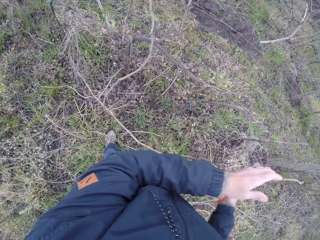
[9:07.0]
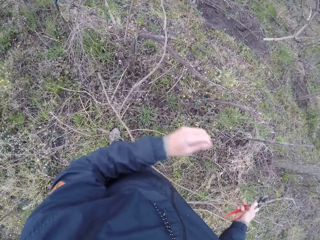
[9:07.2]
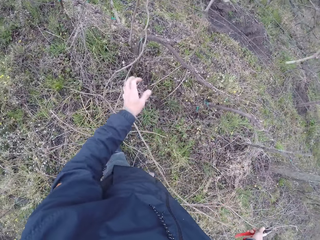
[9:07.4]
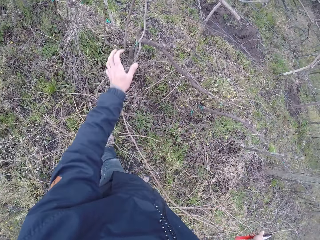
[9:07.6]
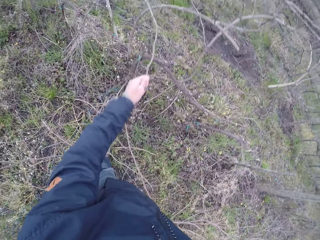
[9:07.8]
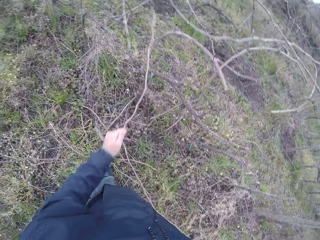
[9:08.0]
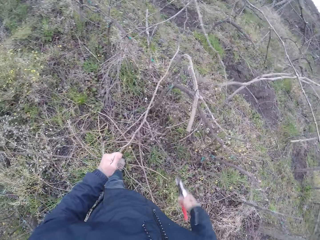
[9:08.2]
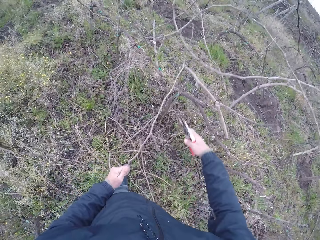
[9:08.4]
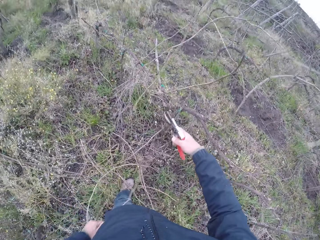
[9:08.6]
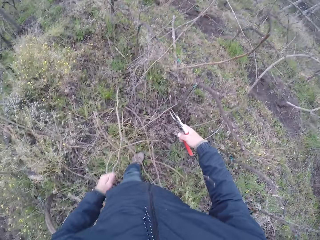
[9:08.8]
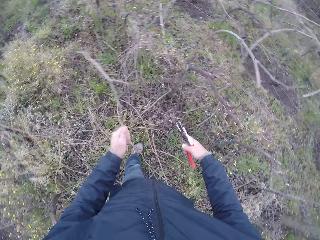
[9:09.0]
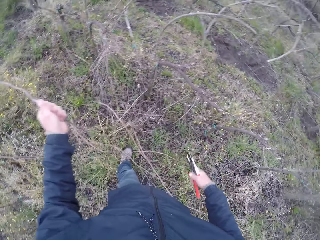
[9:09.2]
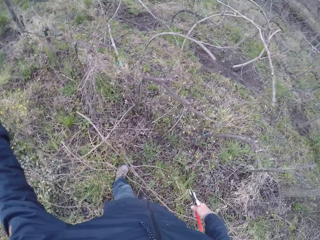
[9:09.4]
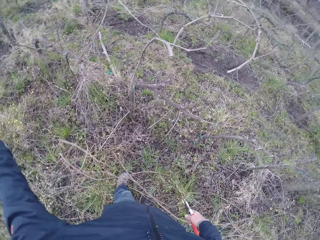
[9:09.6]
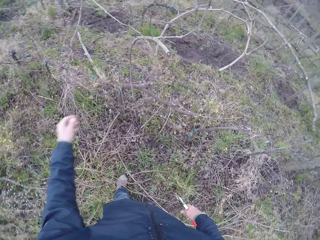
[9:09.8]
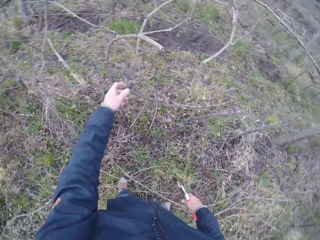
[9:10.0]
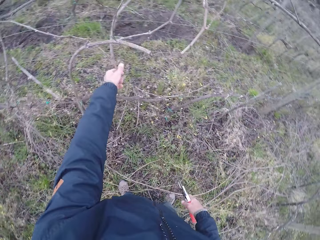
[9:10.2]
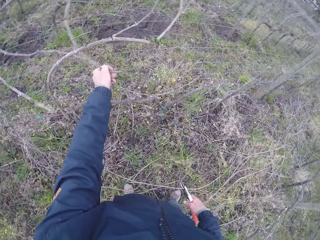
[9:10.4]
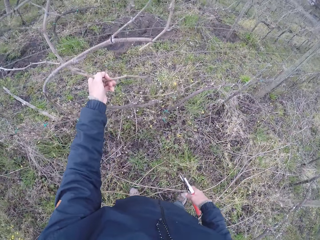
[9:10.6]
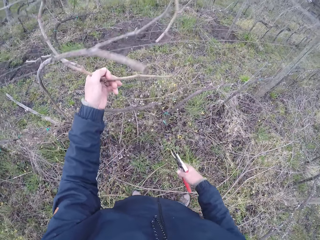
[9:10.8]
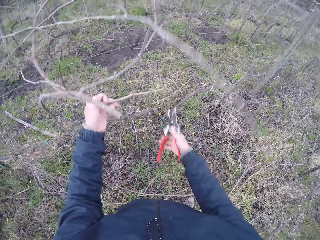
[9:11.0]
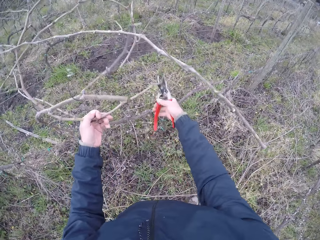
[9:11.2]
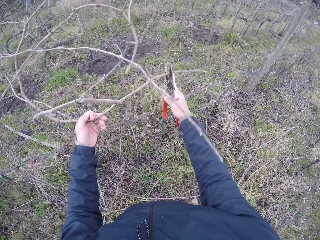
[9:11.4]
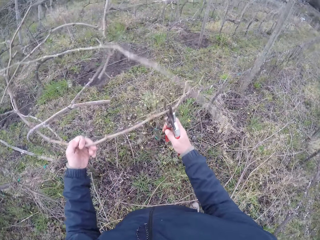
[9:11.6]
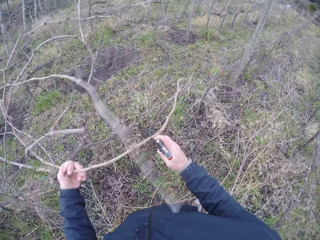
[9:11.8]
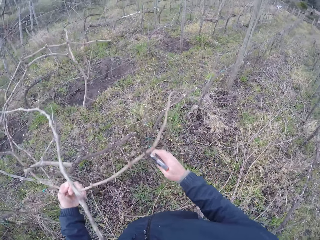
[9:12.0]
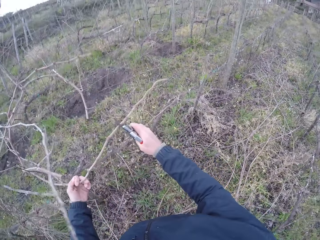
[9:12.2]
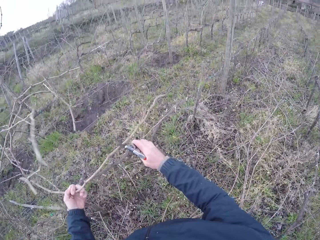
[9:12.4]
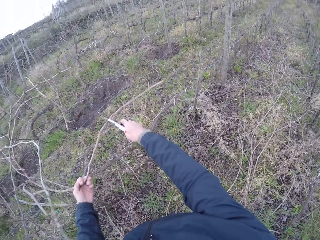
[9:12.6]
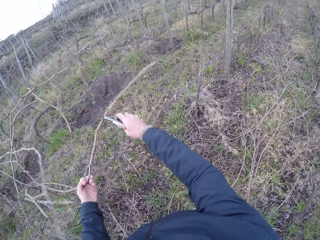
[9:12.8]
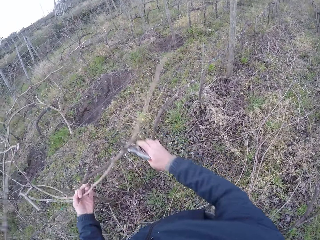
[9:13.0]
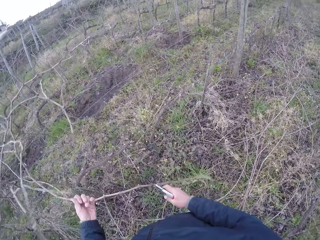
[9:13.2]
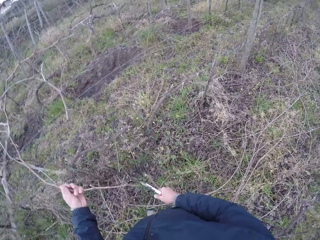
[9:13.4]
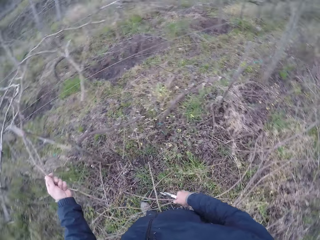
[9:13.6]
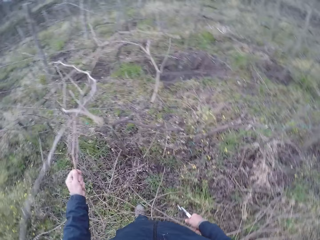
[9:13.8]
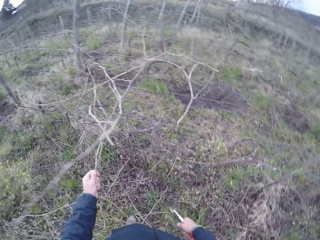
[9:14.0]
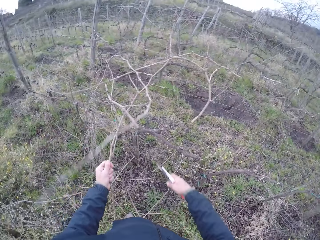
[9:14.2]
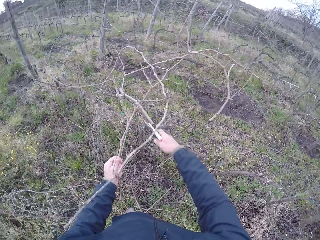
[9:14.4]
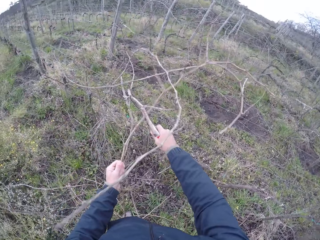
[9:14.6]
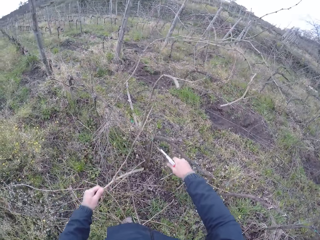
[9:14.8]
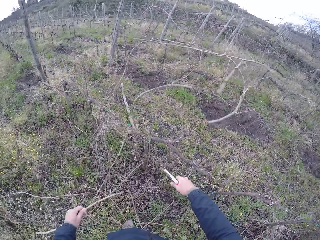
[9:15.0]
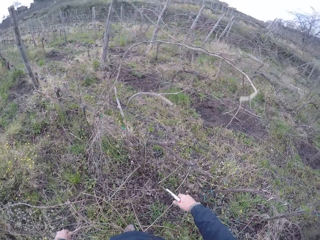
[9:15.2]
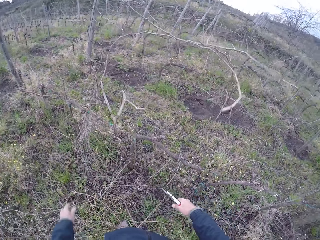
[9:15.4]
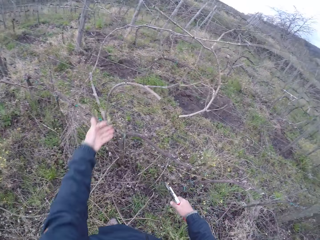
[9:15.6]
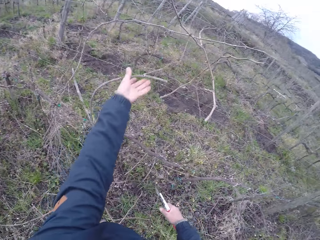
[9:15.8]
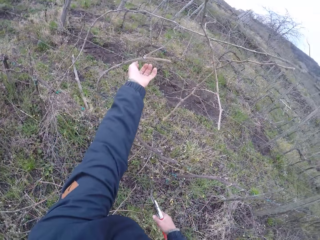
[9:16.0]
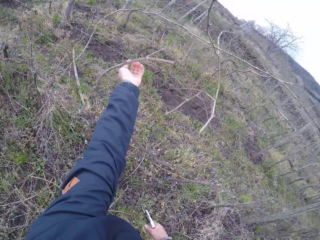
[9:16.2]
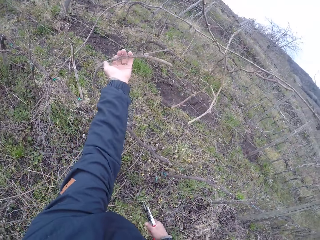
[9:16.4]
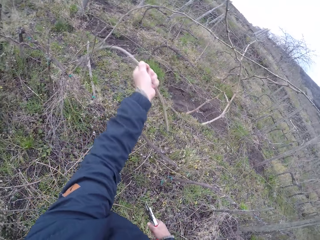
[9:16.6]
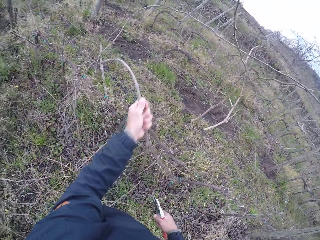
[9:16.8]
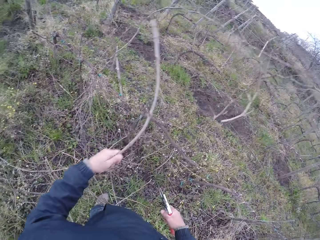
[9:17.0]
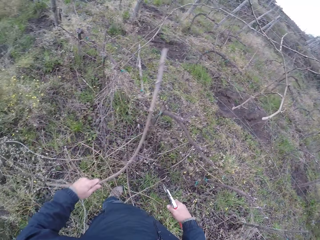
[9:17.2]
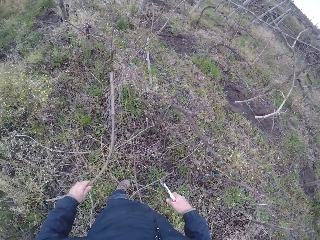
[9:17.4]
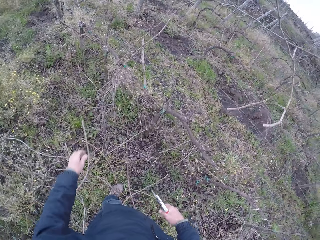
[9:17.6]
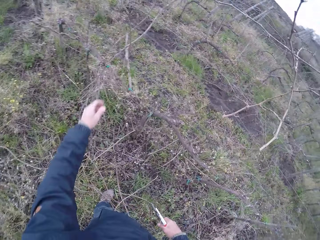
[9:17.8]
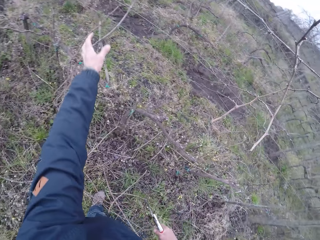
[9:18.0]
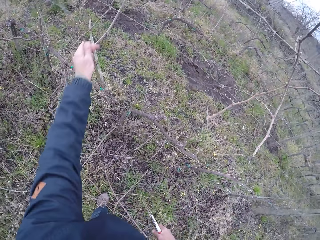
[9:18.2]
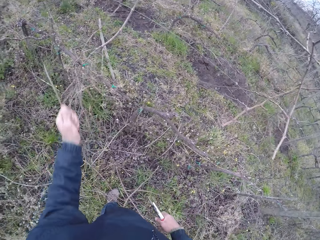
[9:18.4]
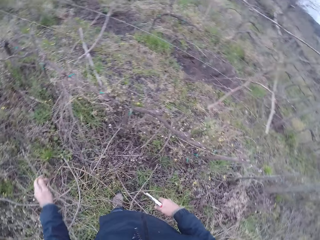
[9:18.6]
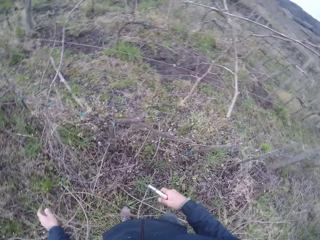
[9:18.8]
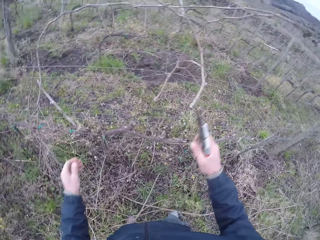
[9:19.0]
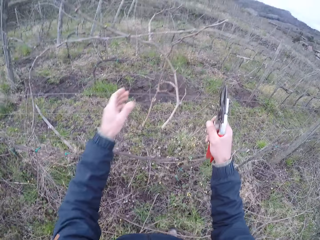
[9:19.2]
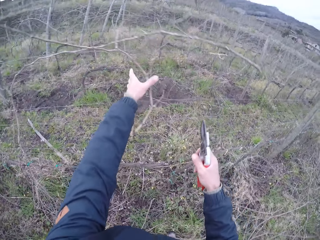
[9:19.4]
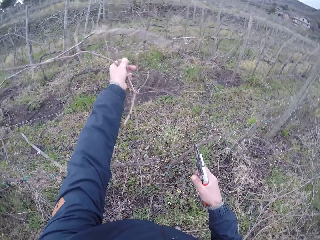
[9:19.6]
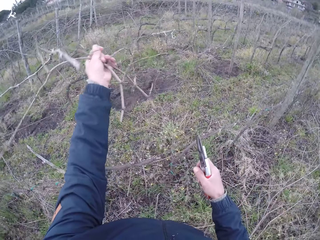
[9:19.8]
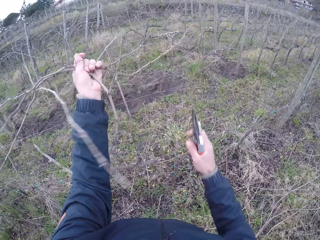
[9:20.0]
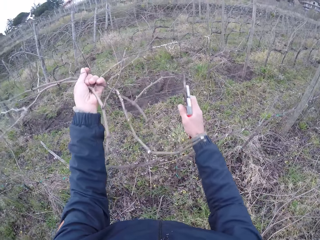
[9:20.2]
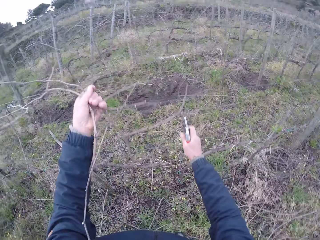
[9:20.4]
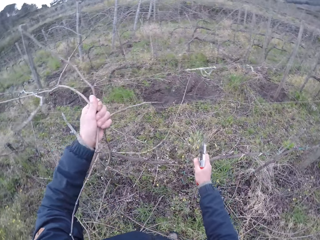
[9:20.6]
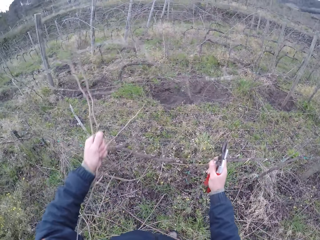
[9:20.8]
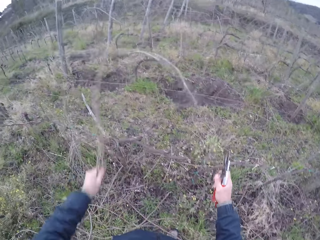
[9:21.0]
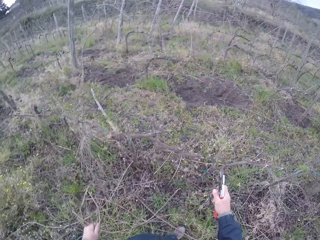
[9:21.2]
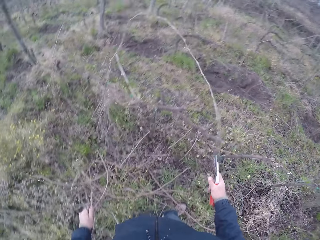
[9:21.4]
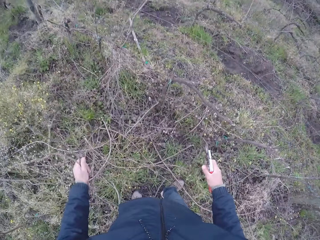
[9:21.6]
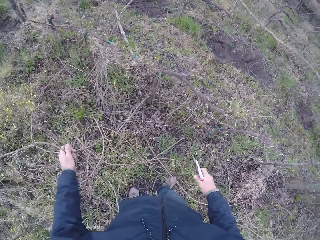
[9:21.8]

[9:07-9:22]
The camera wearer pulls a twig with his left hand. He drops the sticks down. He cuts a twig with the pair of pliers in his right hand. He drops the twig on the ground with his right hand. He draws out a twig from the wire fence with his left hand, drops the twig on the ground with his right hand, draws out a twig from the wire fence with his left hand, drops the twig on the ground with his right hand, and draws out a twig from the wire fence with his left hand.

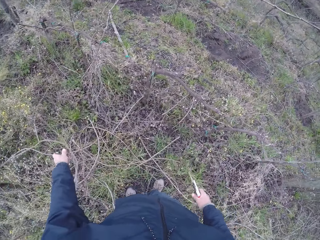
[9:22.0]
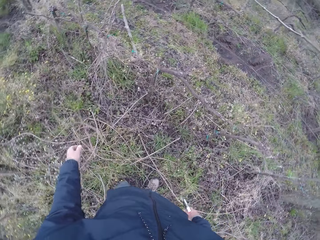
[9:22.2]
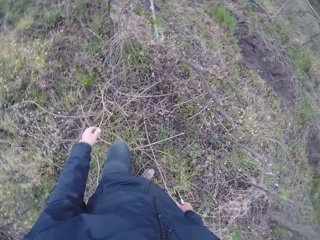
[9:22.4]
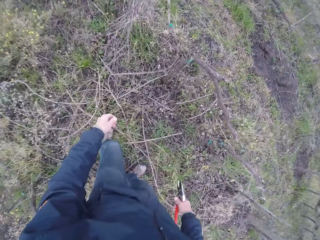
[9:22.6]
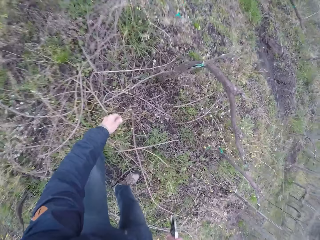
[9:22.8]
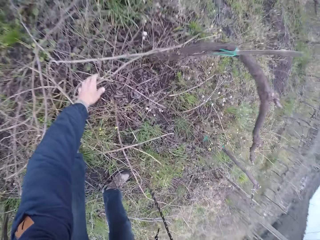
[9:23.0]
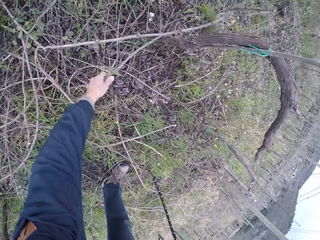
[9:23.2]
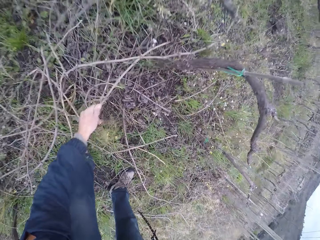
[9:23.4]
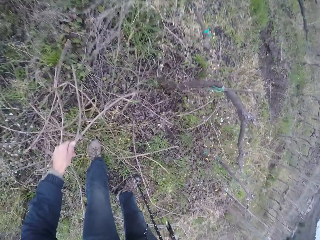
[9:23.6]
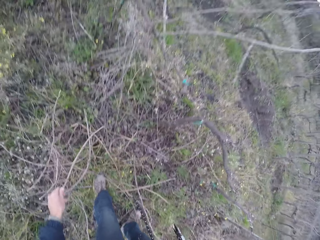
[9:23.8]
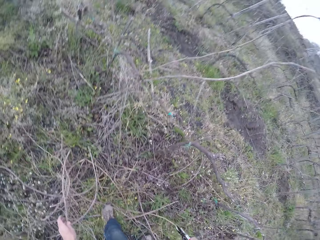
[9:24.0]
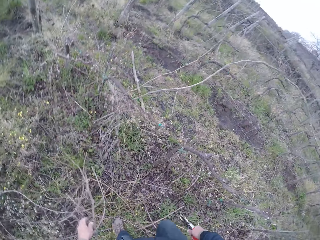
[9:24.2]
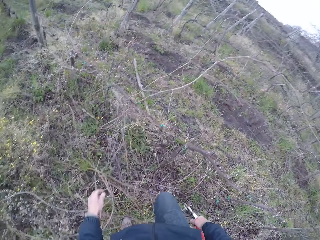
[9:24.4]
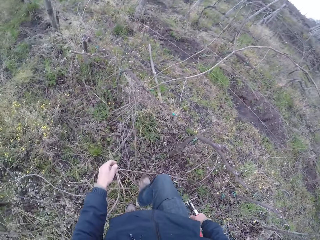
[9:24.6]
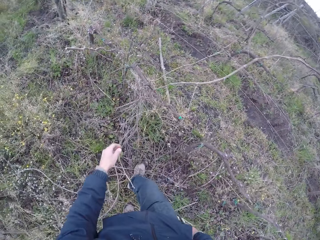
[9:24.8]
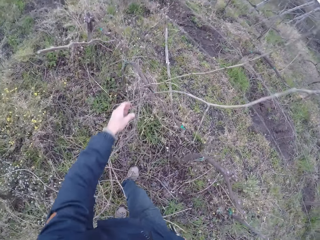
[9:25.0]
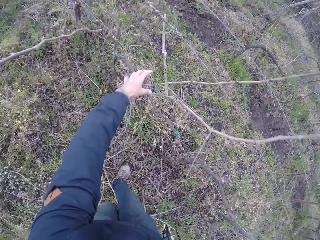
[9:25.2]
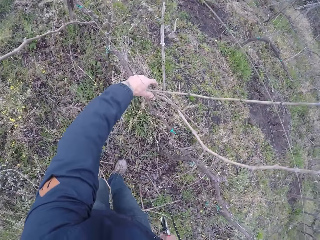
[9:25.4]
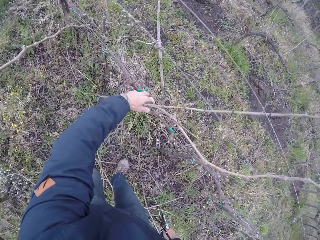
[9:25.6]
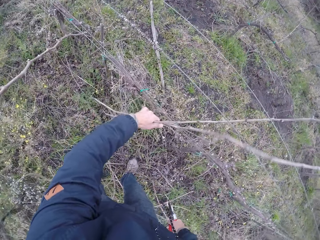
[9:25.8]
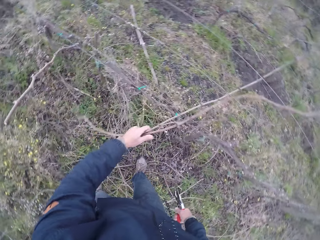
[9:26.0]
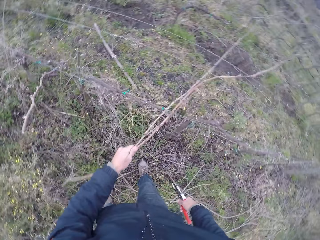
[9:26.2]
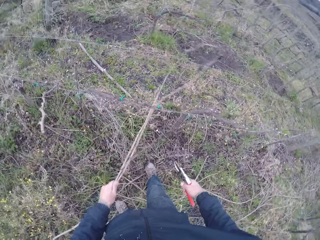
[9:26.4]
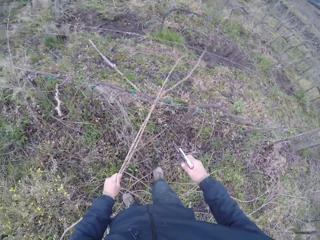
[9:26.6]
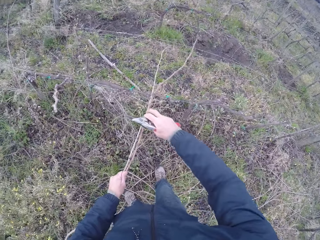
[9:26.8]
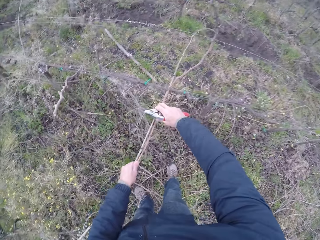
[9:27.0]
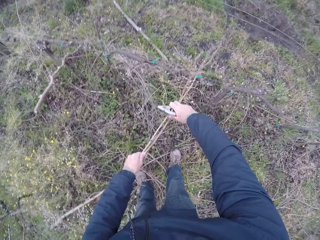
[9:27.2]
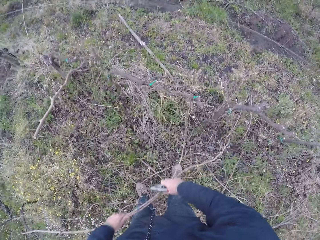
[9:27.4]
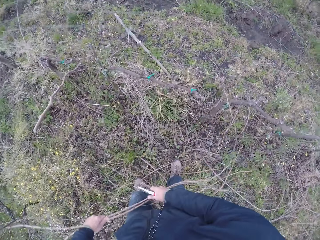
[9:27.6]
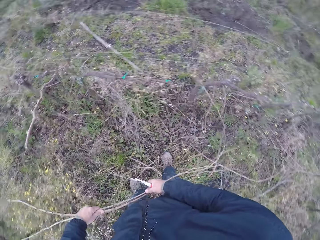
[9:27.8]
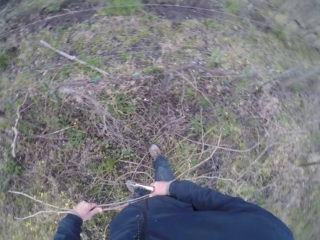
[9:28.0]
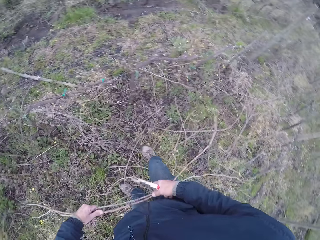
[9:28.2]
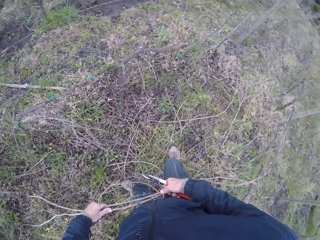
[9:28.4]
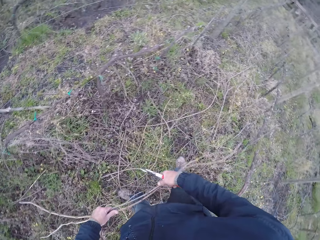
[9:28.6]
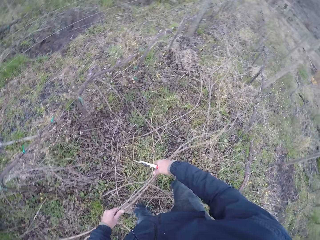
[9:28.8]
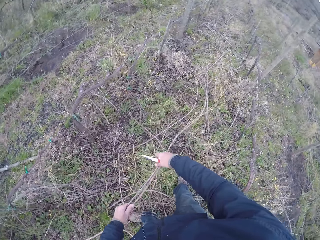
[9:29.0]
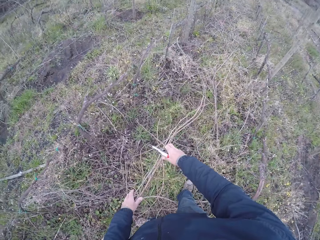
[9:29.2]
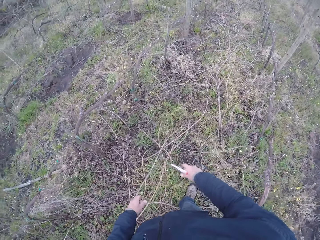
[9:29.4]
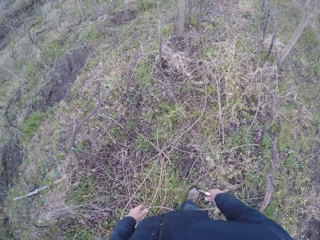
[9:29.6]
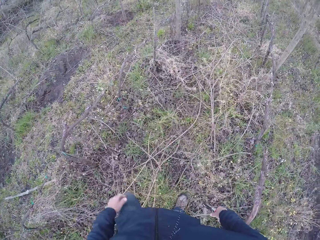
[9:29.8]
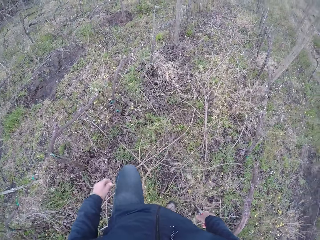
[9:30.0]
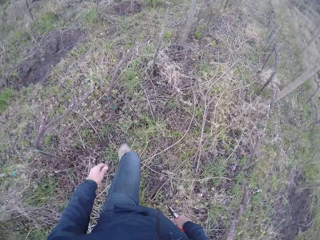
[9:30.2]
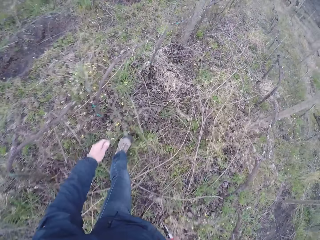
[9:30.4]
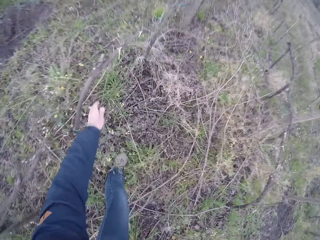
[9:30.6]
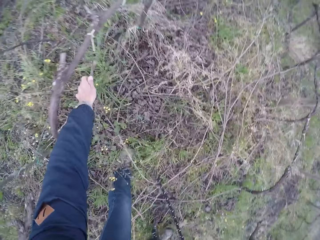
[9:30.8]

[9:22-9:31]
The camera wearer drops the twig on the ground with his right hand. He picks a twig from the ground with his left hand. He drops the twig in his left hand on the ground. He draws out a twig from the wire fence with his left hand. He throws the twigs on the ground. He drops the twigs on the ground with his left hand.
